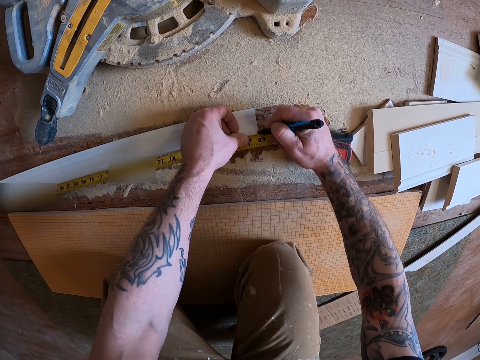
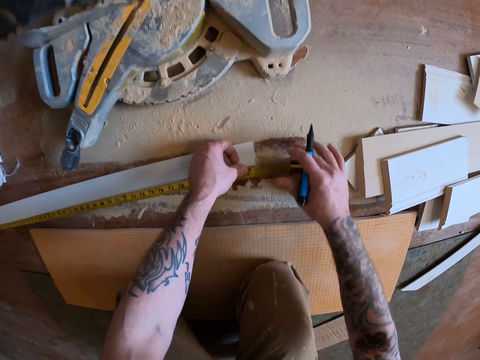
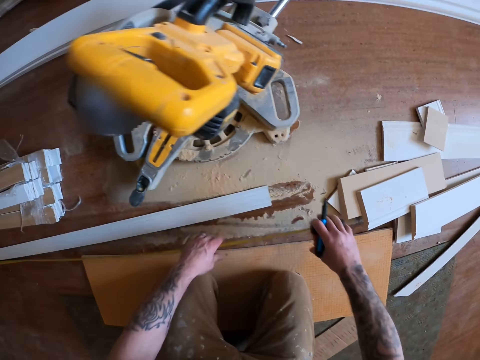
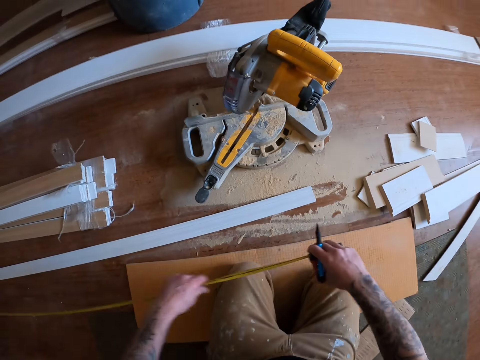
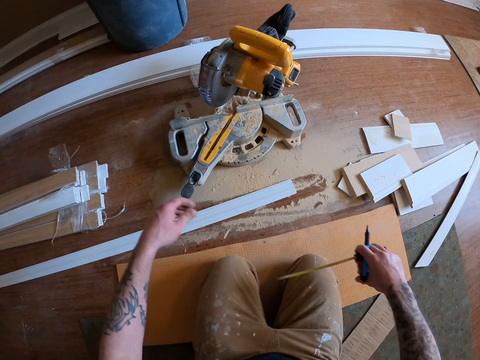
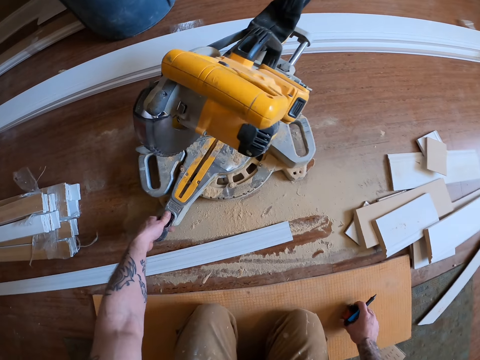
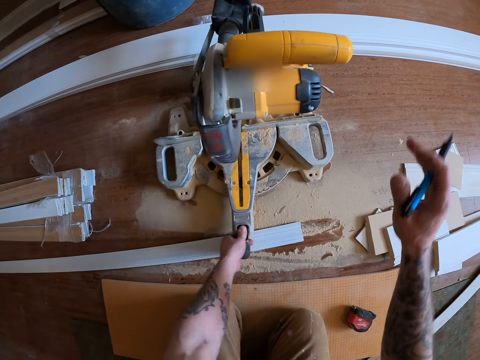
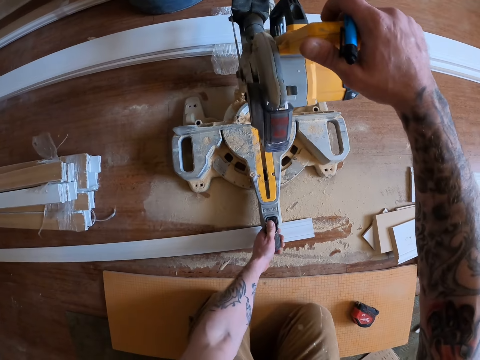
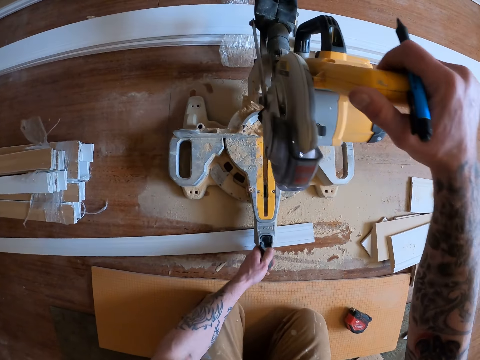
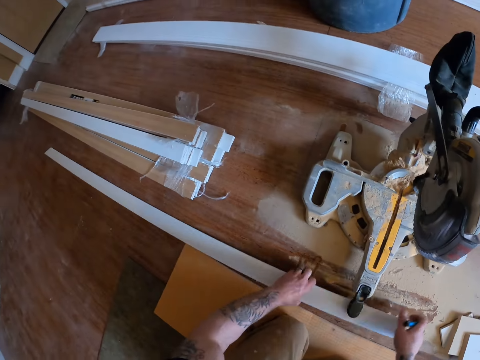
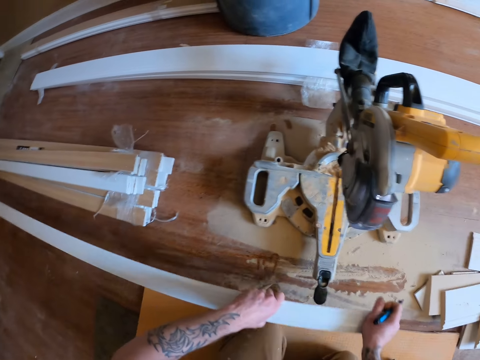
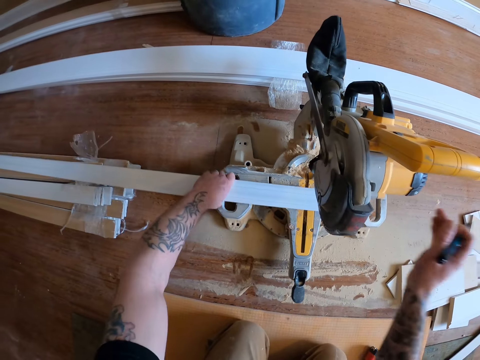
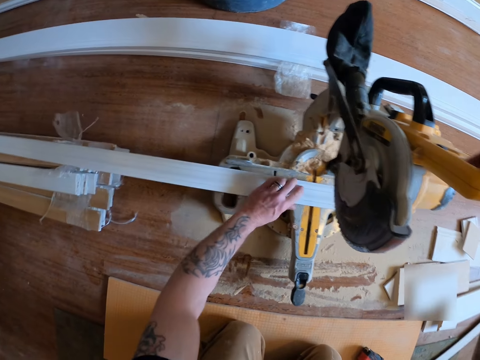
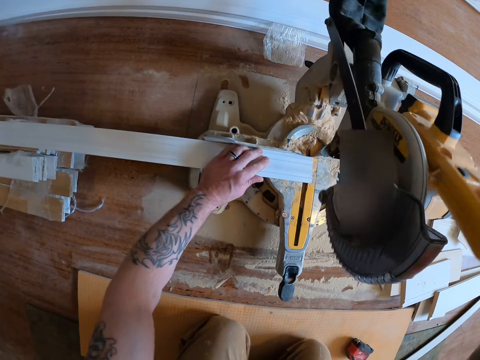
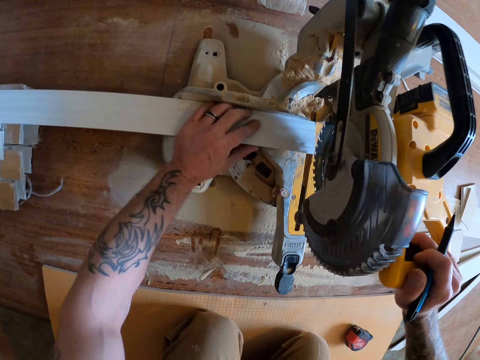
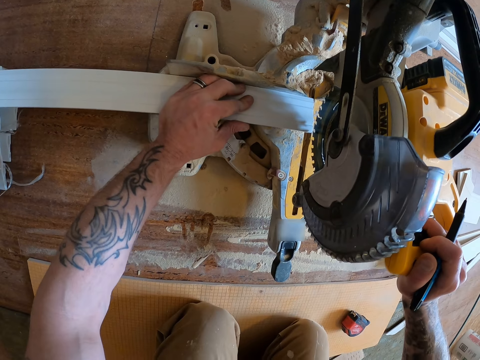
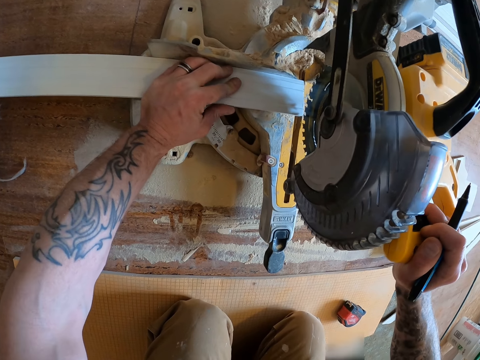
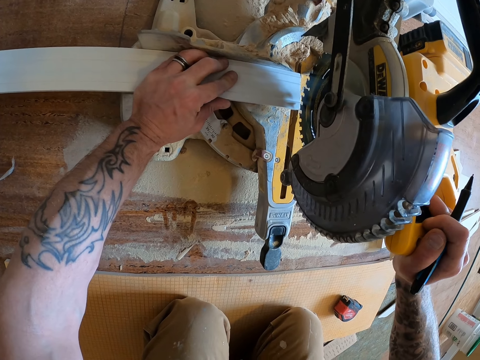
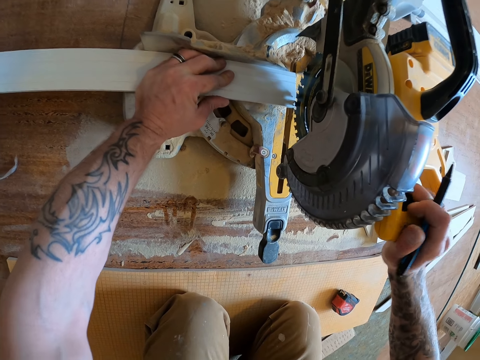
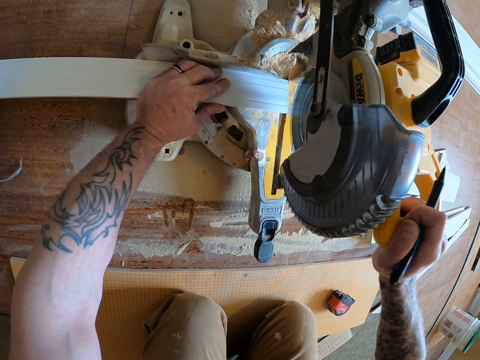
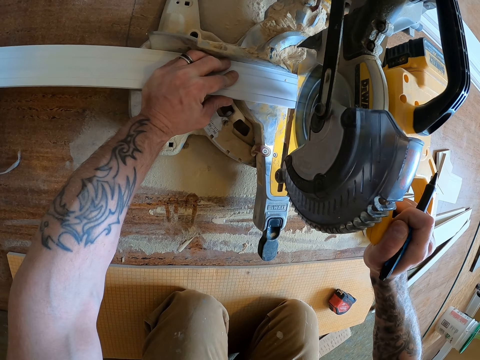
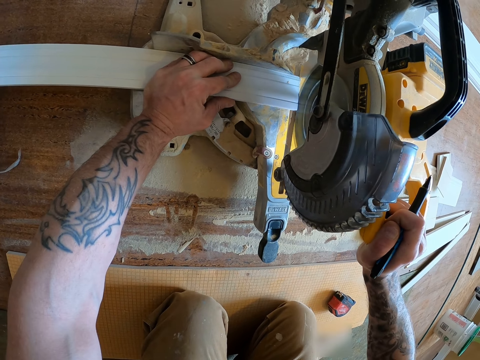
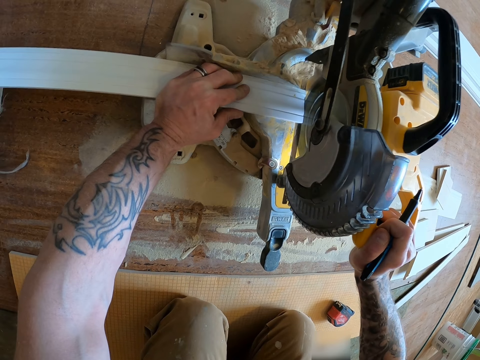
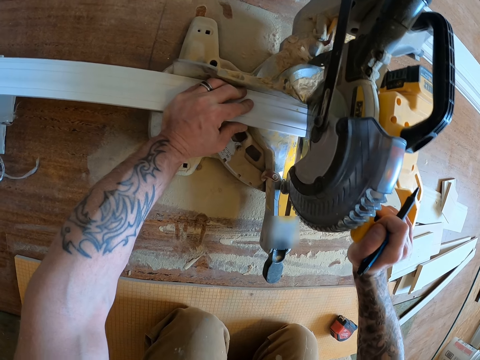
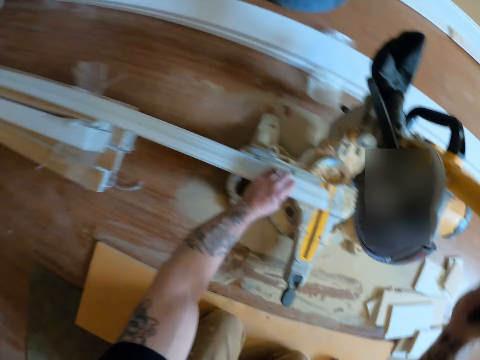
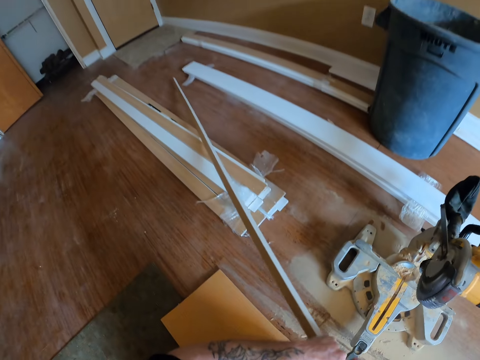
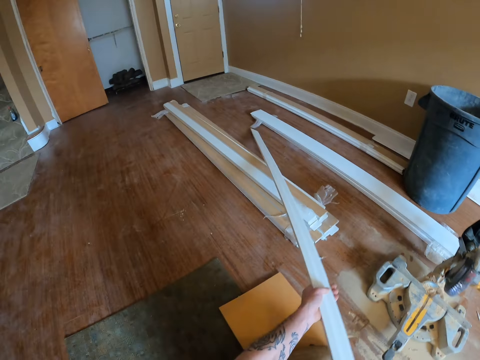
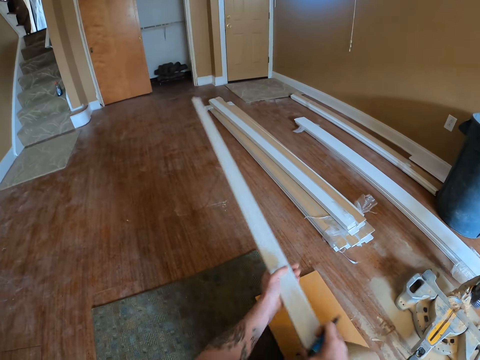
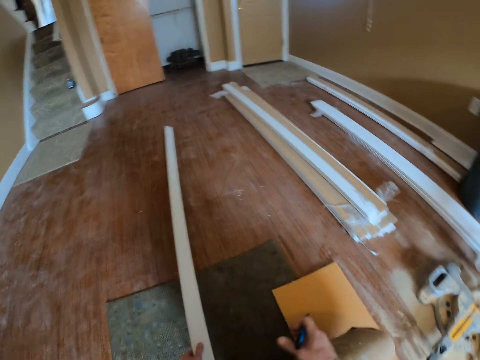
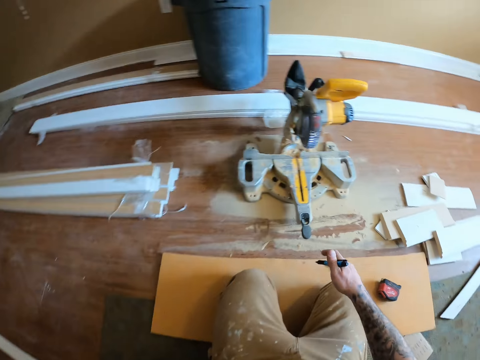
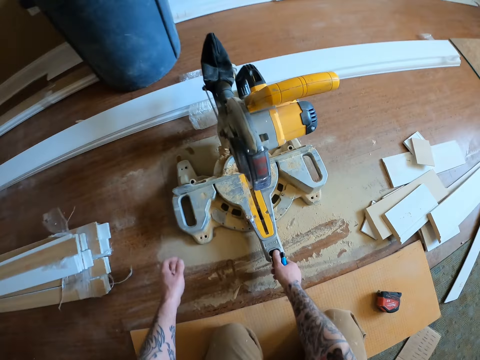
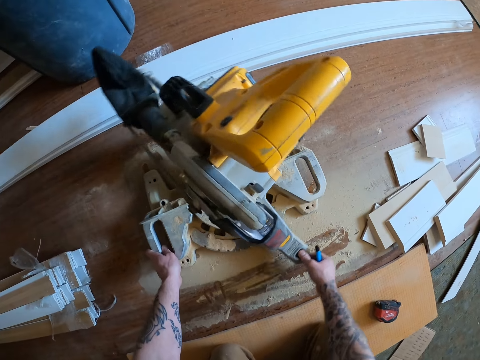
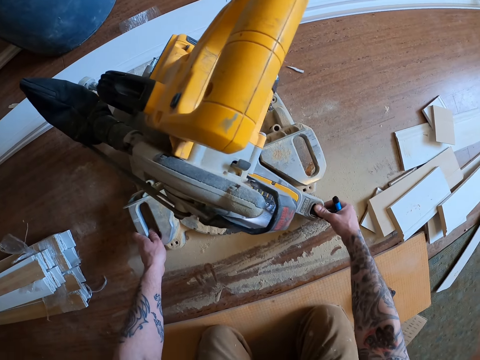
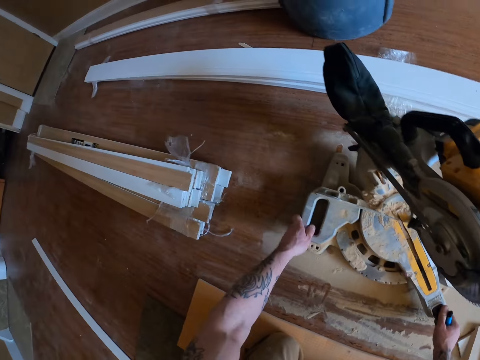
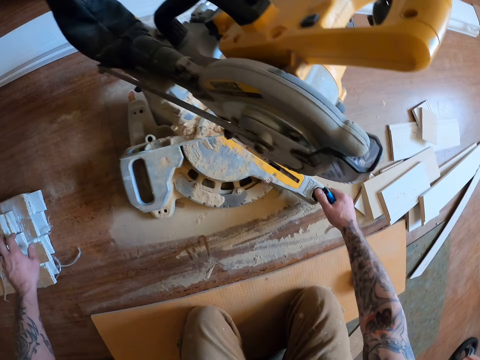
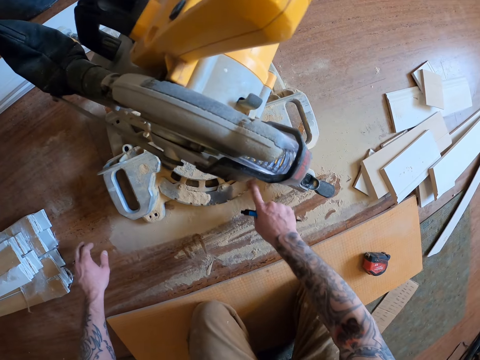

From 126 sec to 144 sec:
The camera wearer pulls the tape back into the tape measure. He moves the mitre saw with his hands. He picks up the wood from the floor. He places the wood under the mitre saw. He pulls down the circular saw or mitre saw. He cuts the wood with the mitre saw. He removes the wood under the mitre saw. He moves the wood on the floor. He moves the mitre saw with his hands.

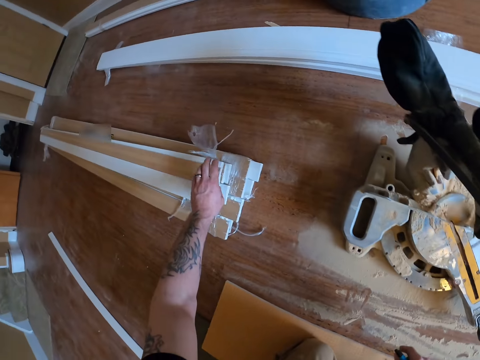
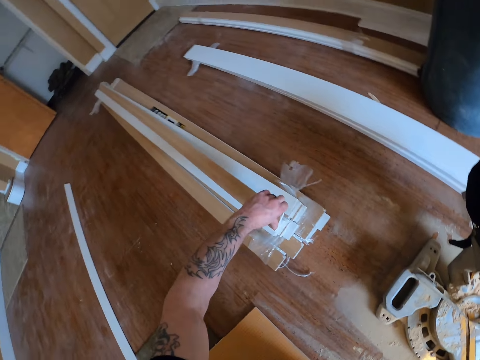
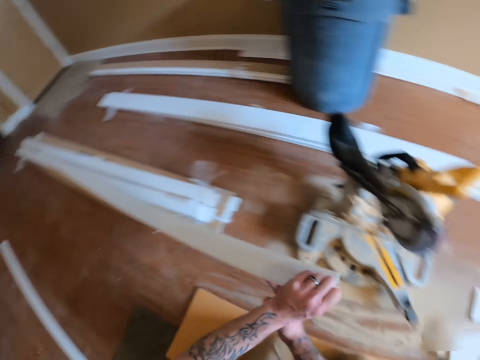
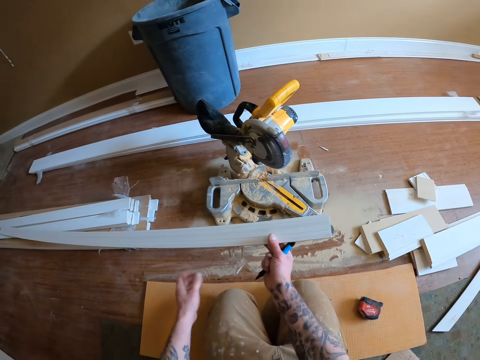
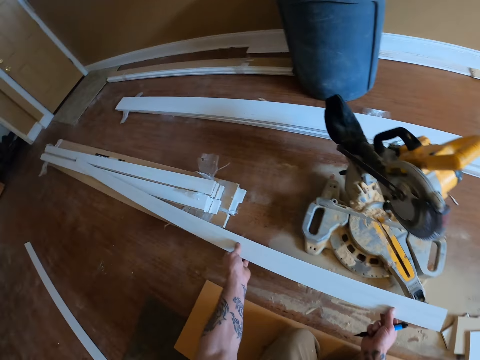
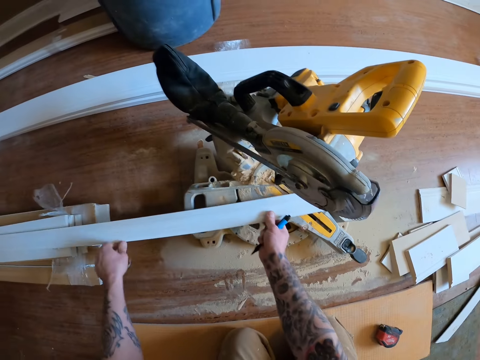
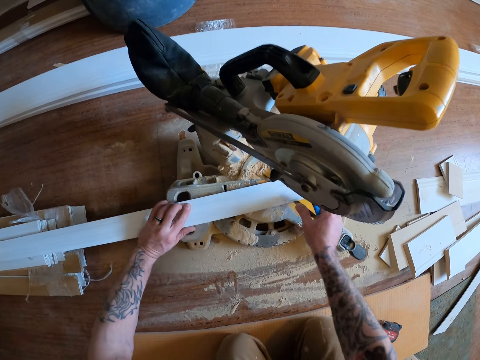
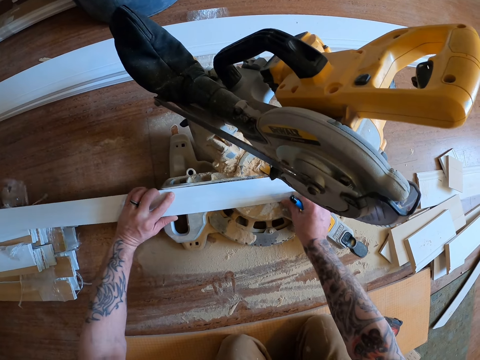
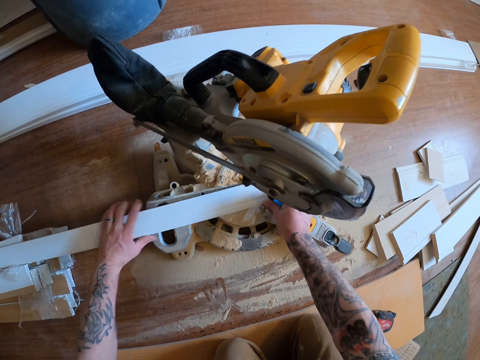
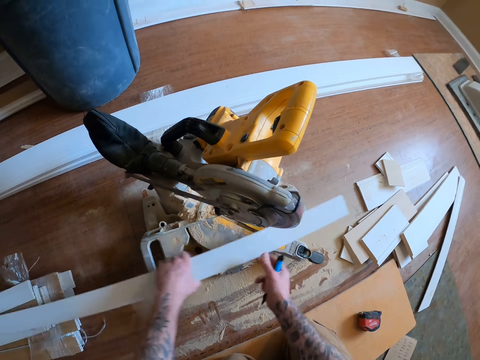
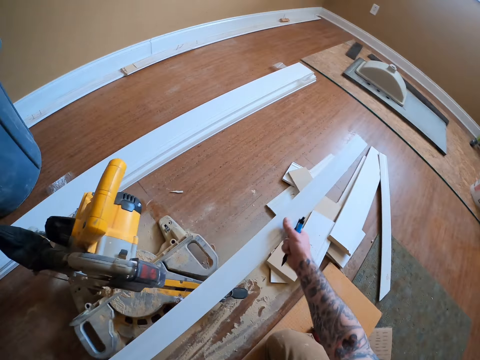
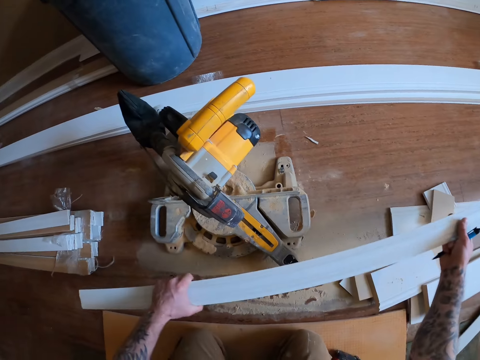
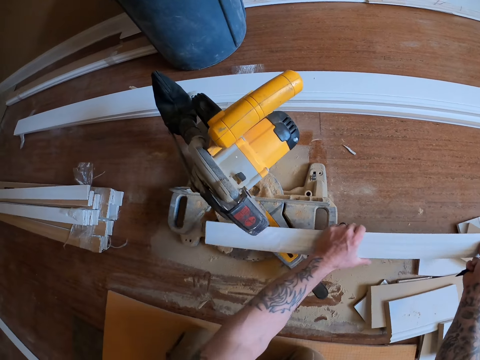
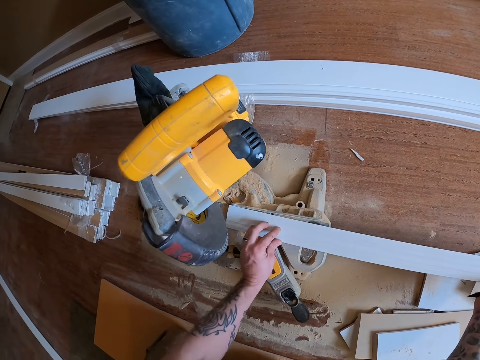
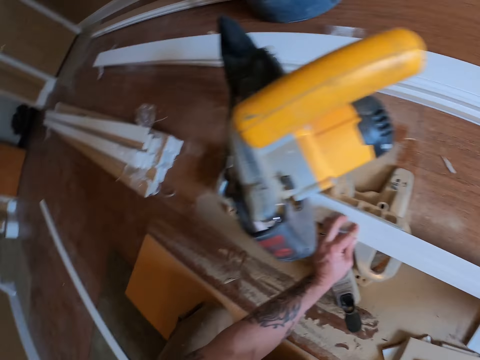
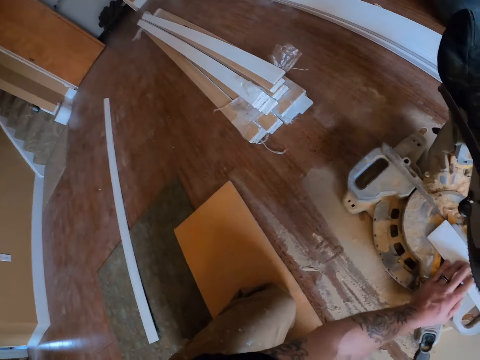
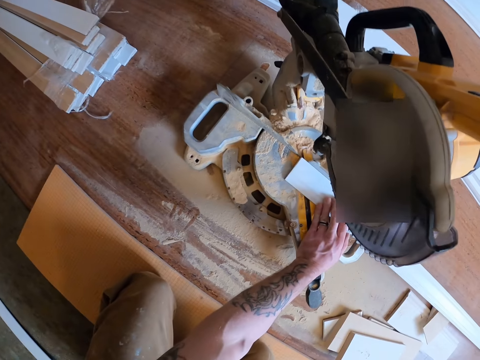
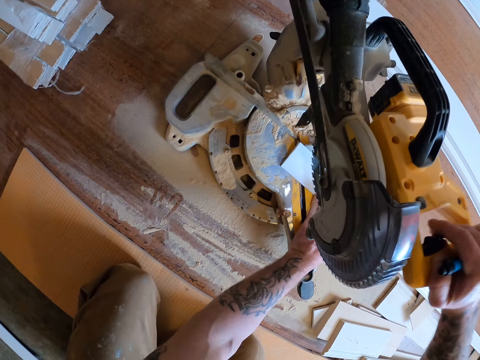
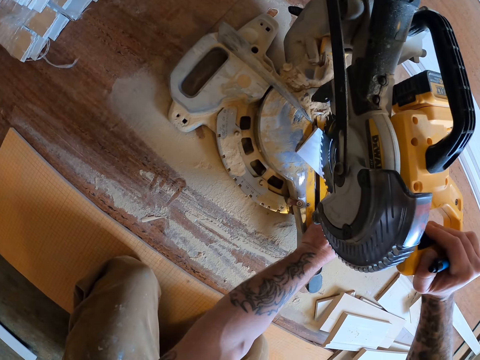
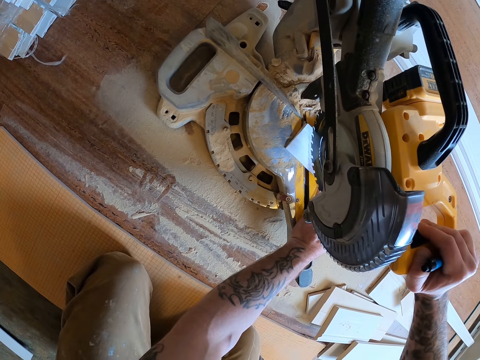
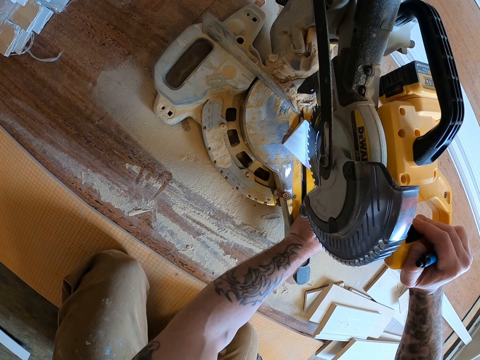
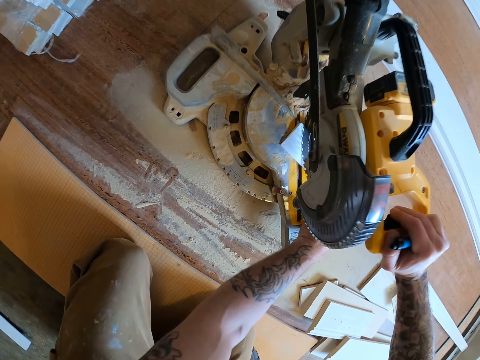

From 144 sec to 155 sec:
The camera wearer picks up a wood from the stack of wood on the floor. They place the wood under the mitre saw. They push the wood or cardboard aside. They adjust the wood under the mitre saw. They put the cardboard under the saw. They cut the wood with the mitre saw.
